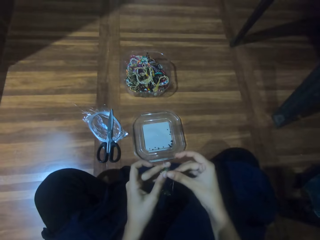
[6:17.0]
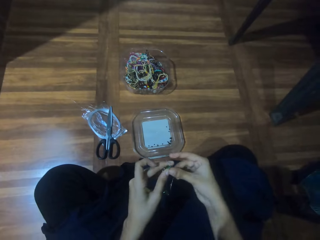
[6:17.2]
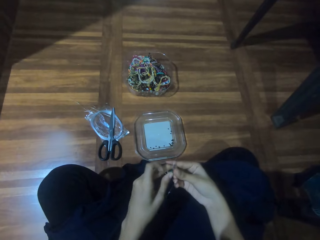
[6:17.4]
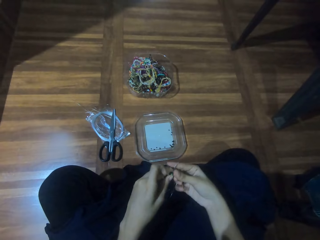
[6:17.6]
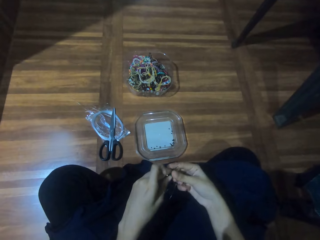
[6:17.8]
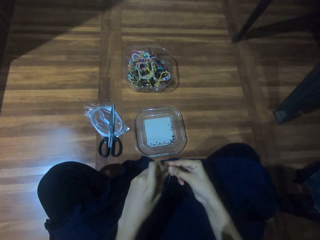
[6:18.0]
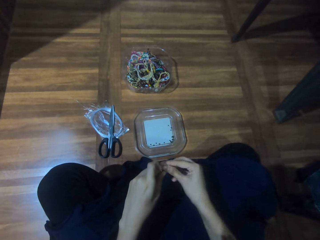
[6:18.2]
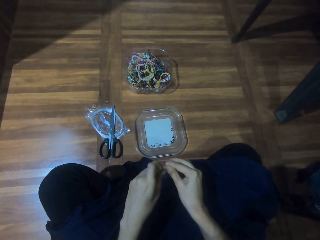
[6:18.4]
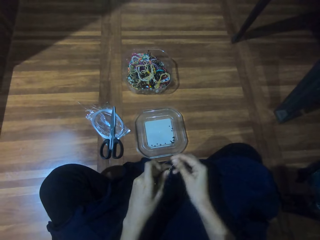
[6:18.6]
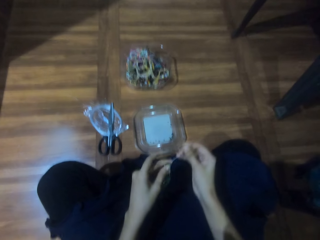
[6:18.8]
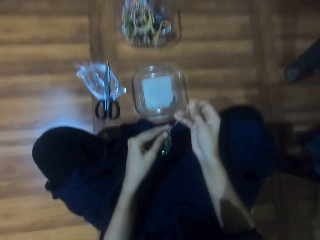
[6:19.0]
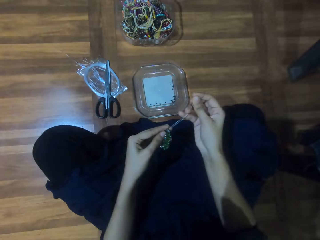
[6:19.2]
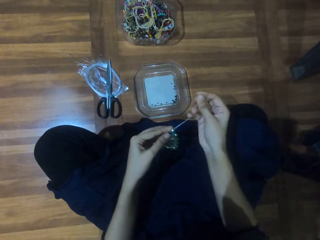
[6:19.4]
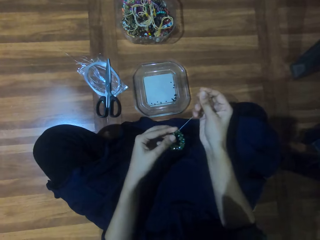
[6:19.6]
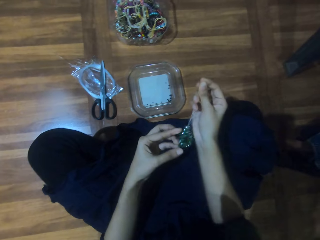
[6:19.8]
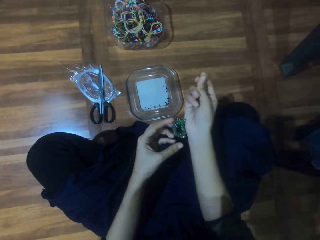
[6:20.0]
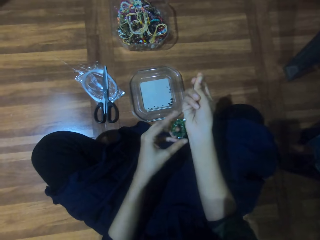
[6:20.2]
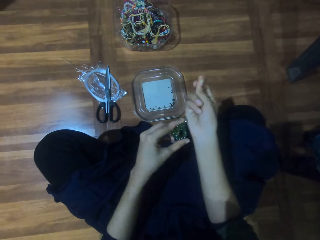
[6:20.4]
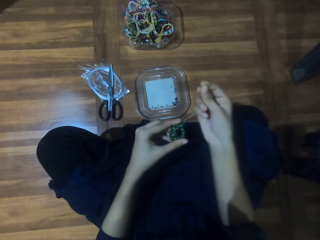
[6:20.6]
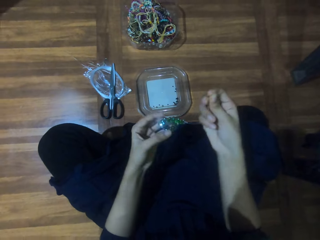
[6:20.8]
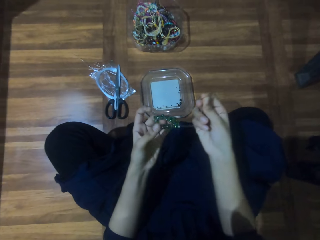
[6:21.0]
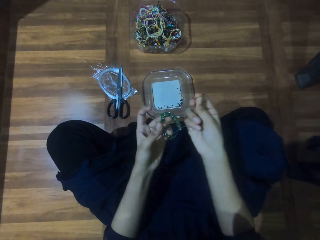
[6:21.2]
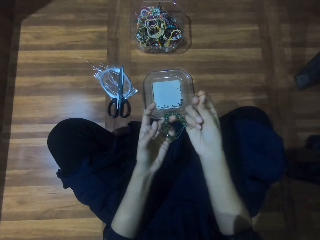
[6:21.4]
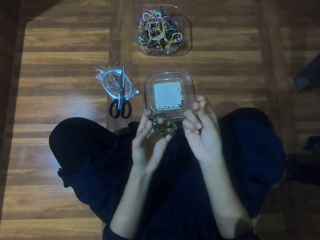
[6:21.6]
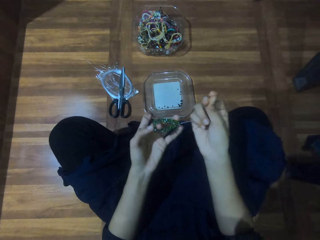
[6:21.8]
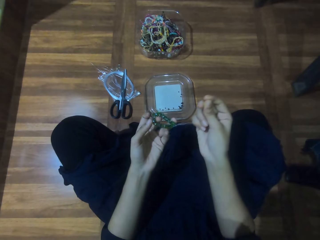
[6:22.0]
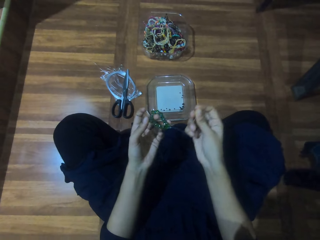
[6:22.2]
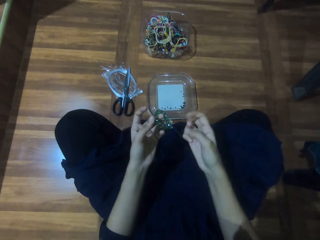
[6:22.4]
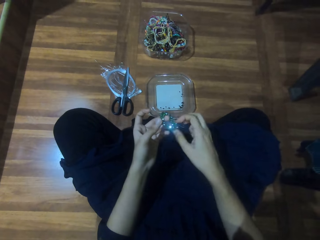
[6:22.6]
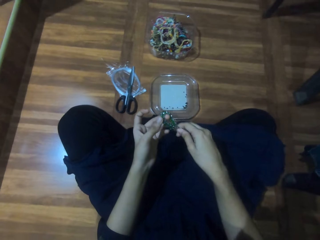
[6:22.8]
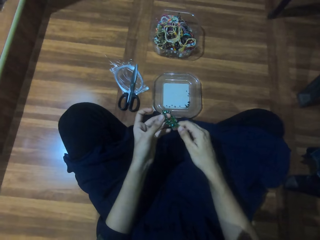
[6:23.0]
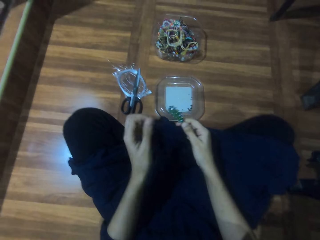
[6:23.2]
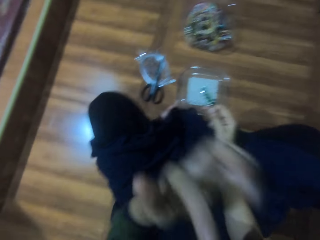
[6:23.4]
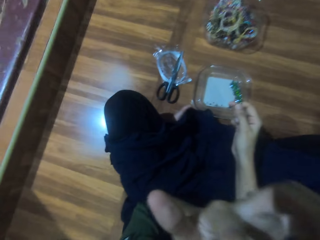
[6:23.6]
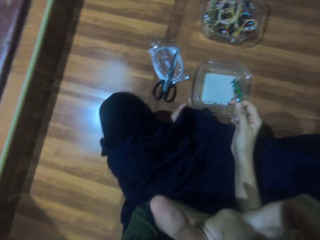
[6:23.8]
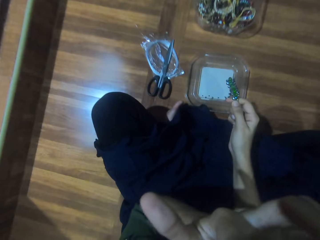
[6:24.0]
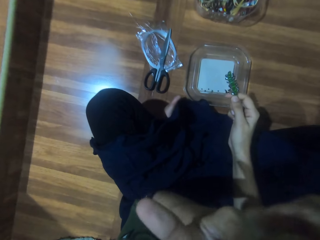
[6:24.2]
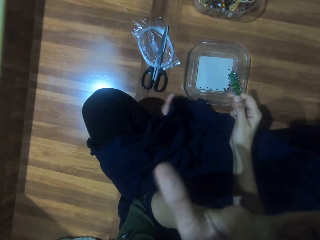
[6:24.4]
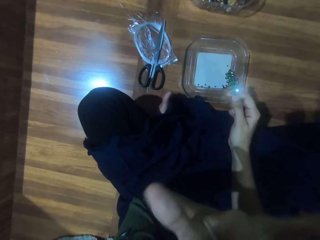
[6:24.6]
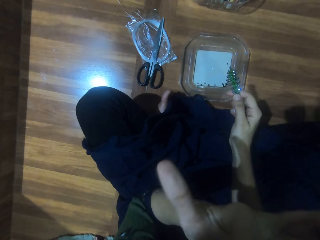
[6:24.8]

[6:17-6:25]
The camera wearer holds jewelry. They touch the face with the left hand. They hold the jewelry.

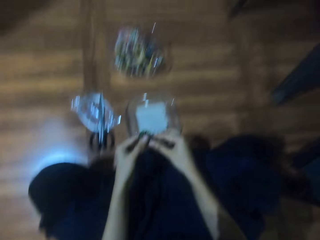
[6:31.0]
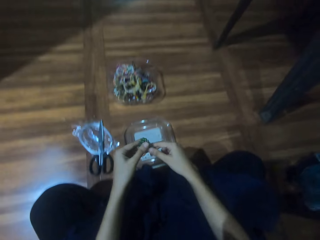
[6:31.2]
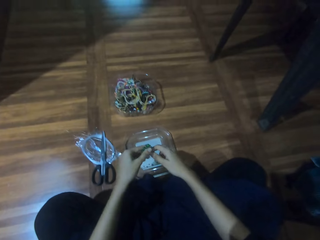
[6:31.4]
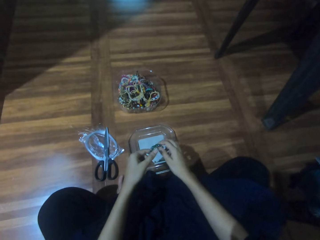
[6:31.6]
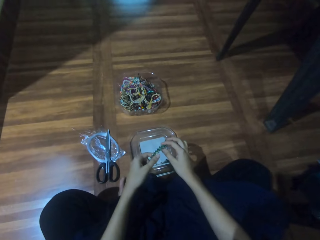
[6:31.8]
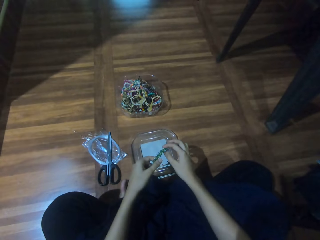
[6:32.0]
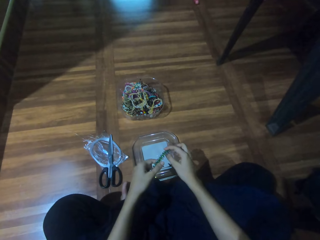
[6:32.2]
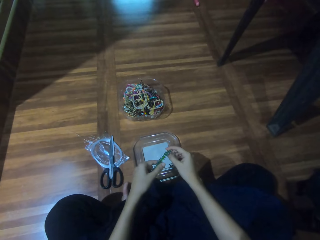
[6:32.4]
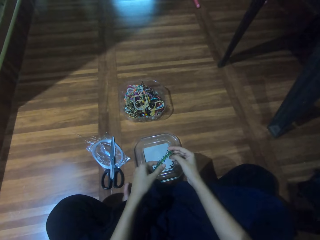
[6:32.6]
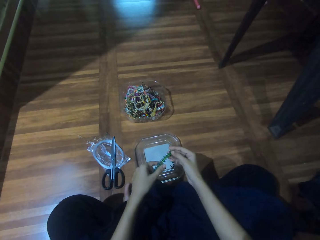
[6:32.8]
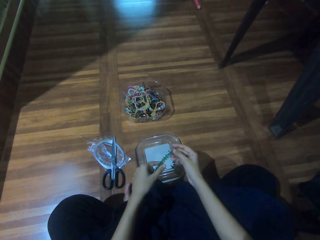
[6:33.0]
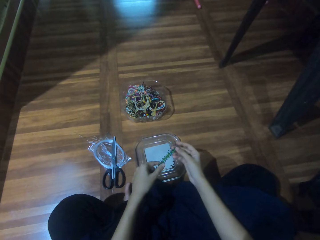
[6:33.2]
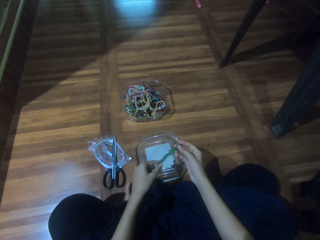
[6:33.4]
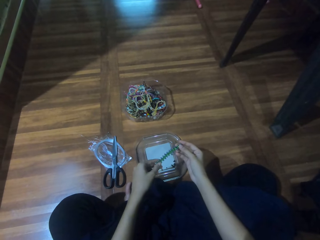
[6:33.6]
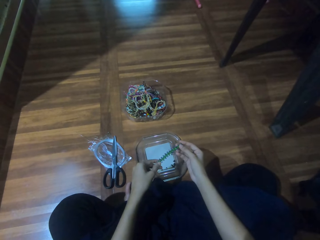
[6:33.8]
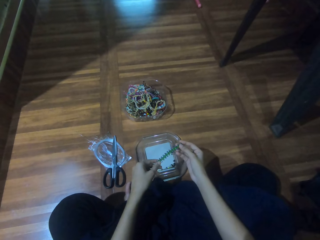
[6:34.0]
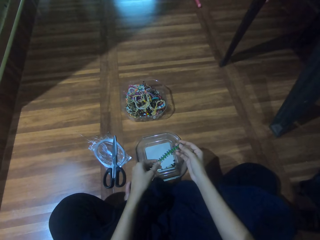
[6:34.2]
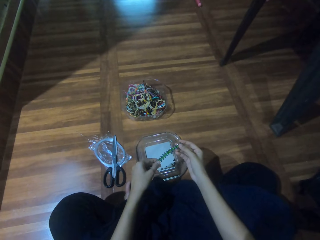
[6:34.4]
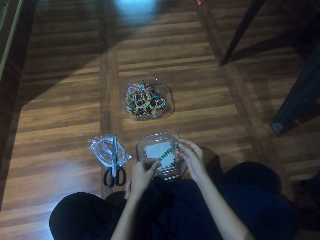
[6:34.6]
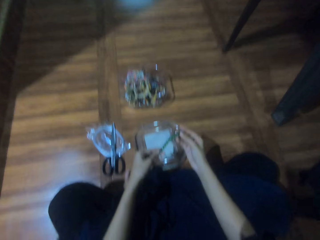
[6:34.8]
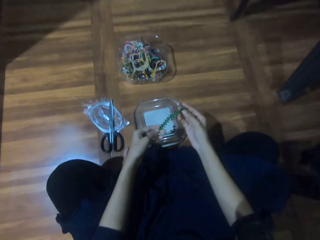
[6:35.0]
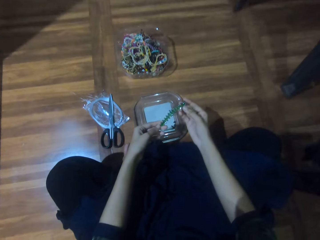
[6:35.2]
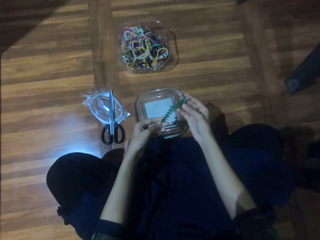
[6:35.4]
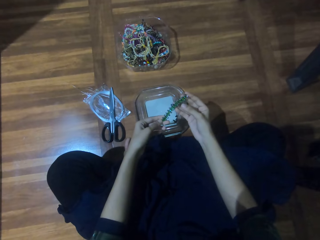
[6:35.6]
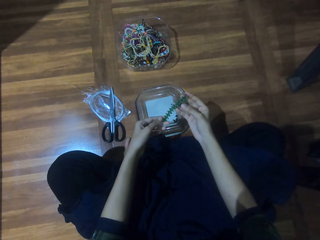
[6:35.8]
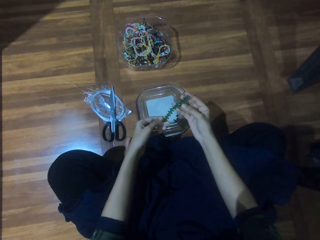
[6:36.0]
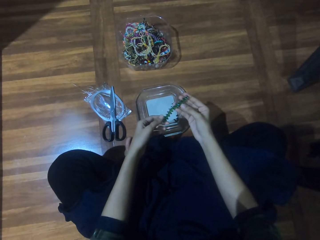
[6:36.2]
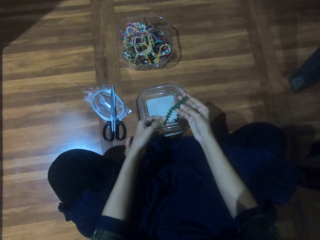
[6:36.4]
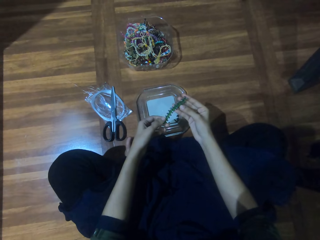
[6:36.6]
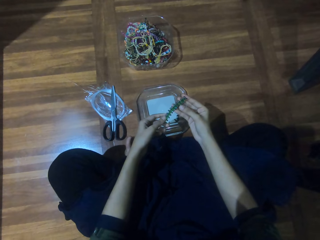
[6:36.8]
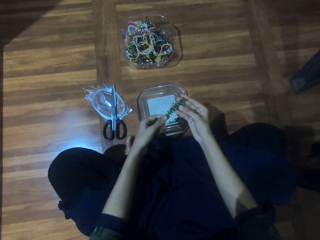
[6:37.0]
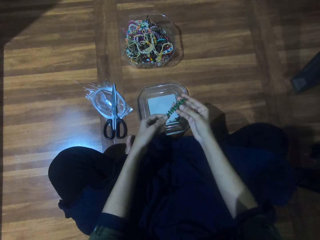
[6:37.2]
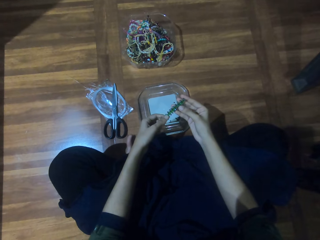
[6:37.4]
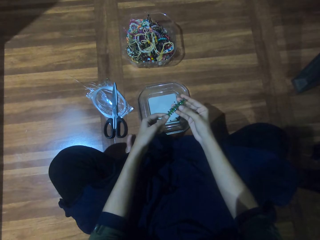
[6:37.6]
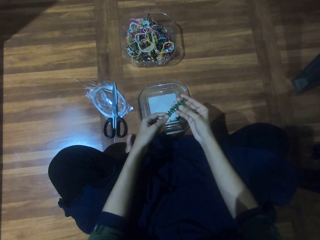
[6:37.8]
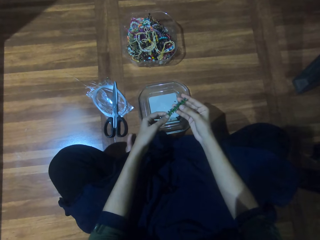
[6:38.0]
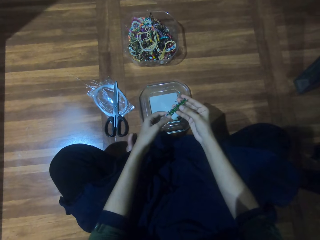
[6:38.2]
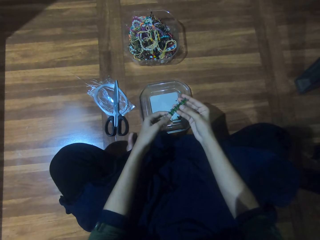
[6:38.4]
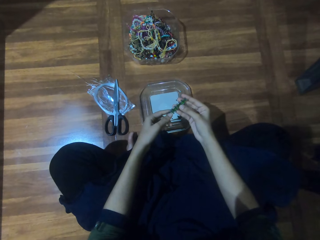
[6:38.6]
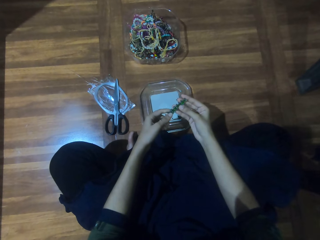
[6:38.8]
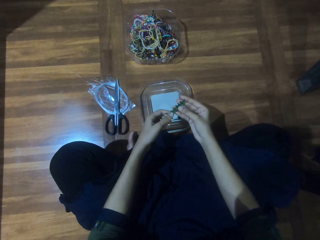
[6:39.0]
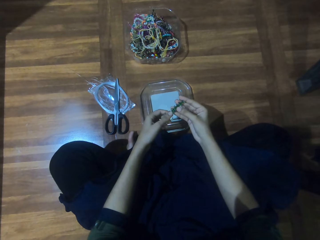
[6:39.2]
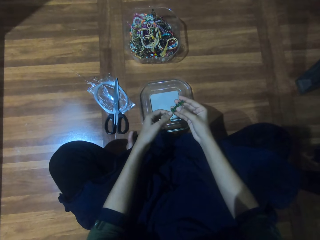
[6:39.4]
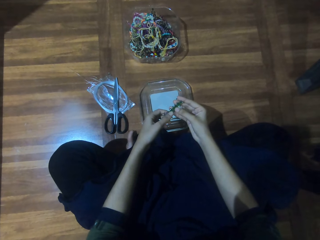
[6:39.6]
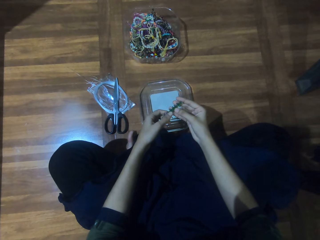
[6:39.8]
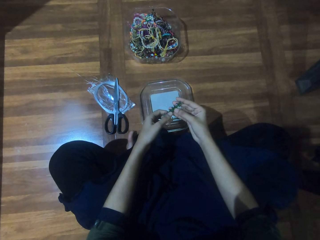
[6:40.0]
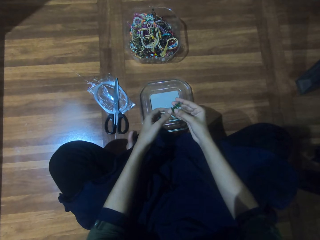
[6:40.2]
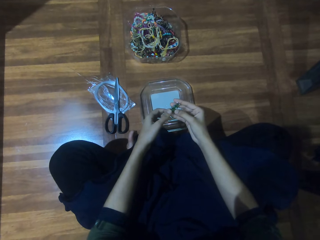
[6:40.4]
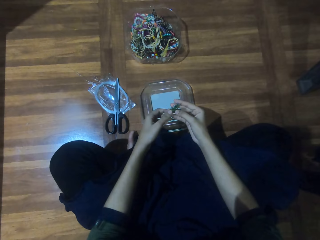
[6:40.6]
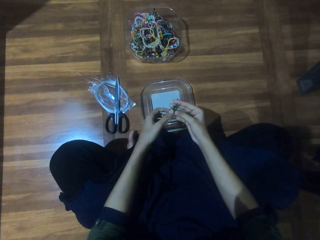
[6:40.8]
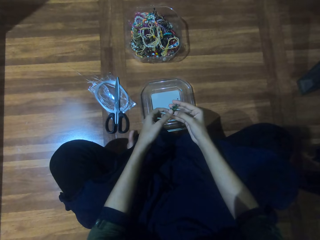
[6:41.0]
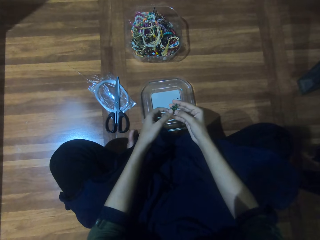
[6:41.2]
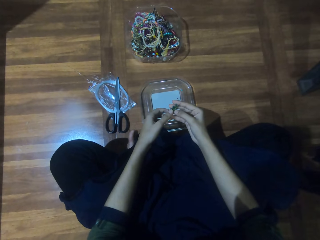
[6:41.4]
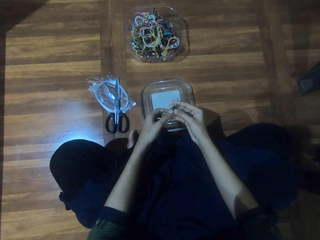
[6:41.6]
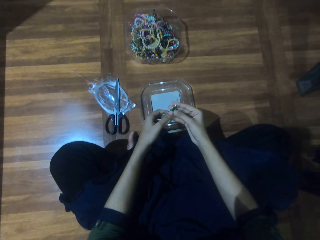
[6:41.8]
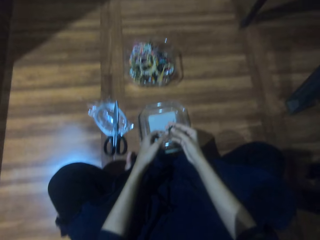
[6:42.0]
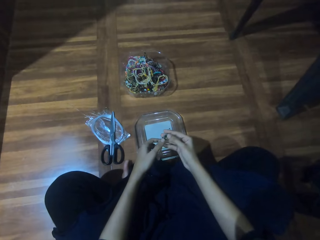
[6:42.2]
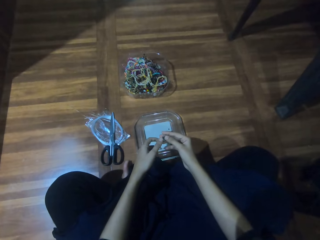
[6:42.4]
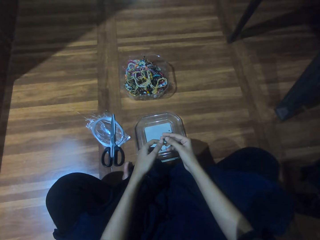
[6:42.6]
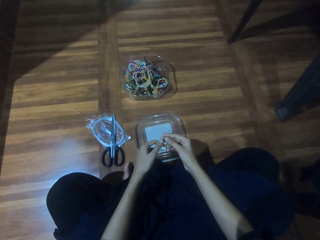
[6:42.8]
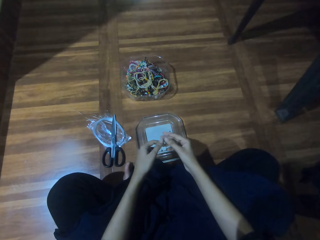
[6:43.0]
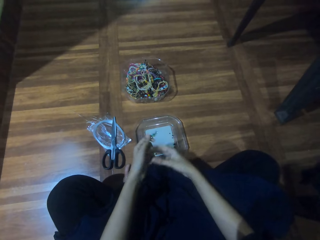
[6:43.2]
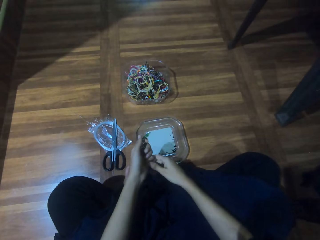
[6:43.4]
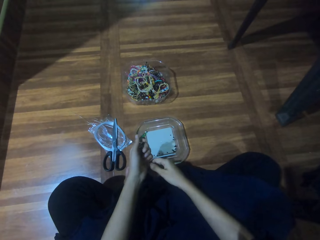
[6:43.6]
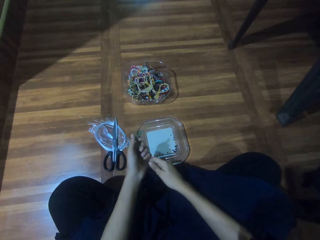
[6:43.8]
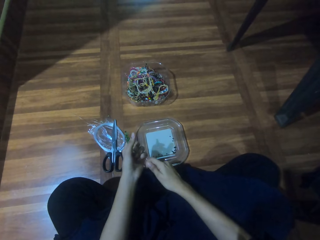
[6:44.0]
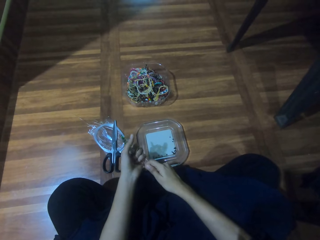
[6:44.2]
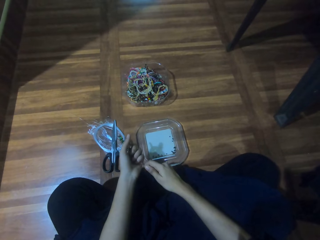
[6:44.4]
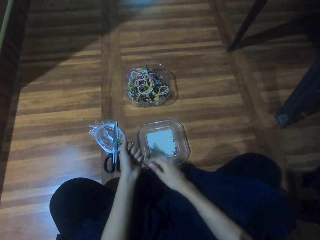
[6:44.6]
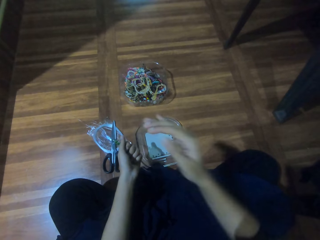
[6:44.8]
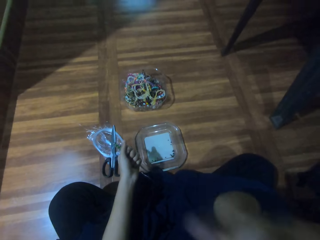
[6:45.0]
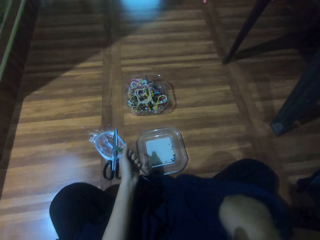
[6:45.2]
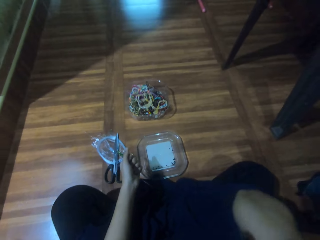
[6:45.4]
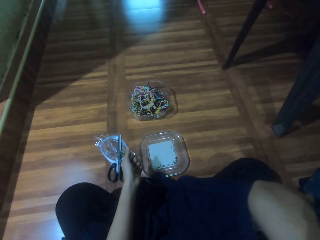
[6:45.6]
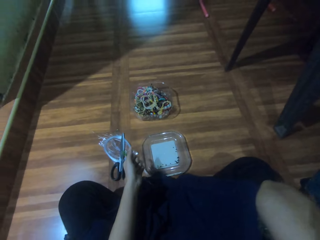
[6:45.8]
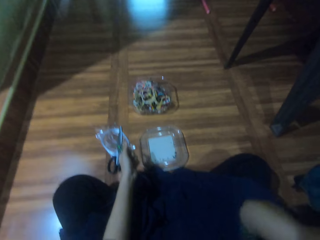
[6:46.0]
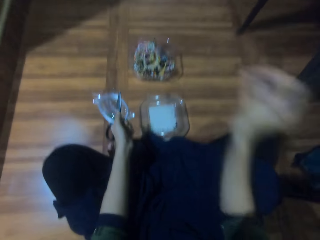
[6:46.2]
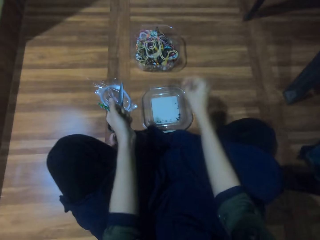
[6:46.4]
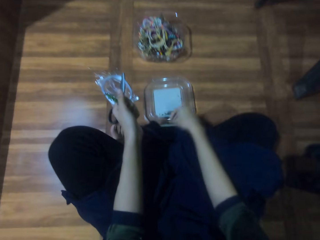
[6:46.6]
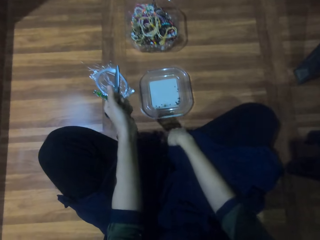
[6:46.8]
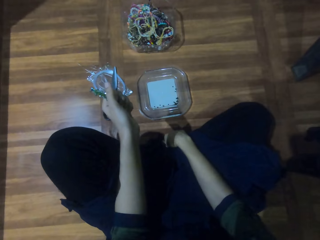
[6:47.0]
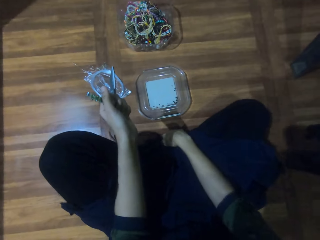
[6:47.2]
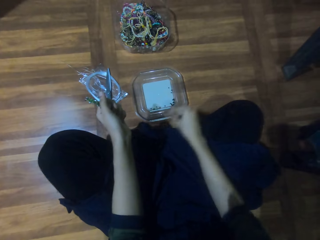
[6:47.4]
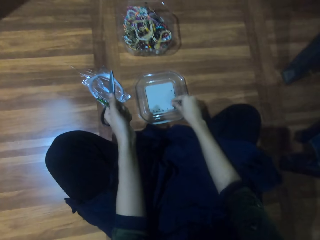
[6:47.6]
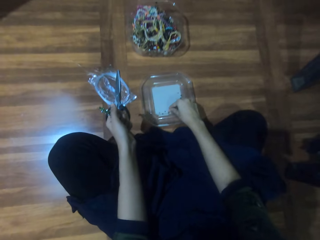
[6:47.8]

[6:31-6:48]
The camera wearer straightens jewelry. They hold the jewelry. They look at the beads. They lift the right hand and hold the jewelry. They touch the face. They hold the jewelry again and adjust the legs.
